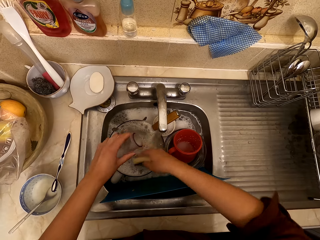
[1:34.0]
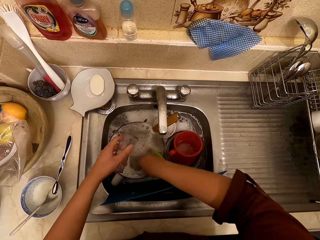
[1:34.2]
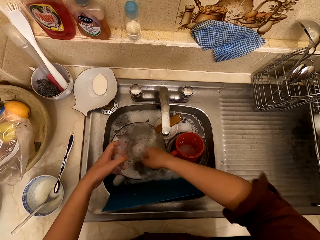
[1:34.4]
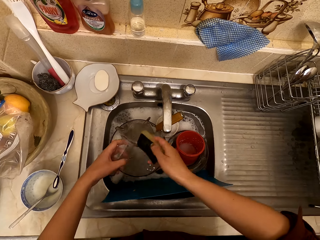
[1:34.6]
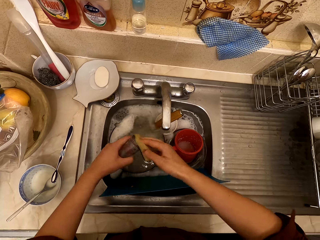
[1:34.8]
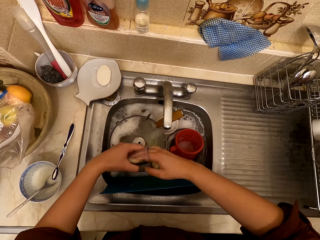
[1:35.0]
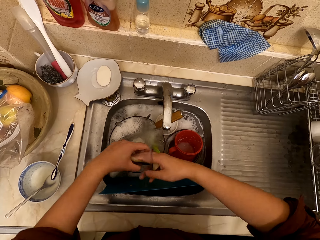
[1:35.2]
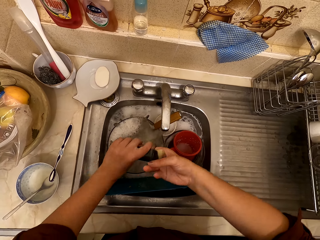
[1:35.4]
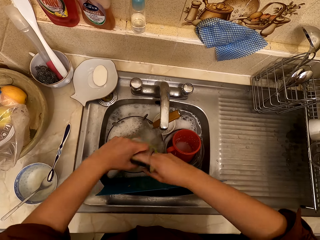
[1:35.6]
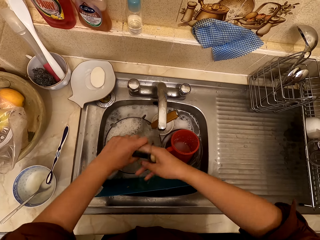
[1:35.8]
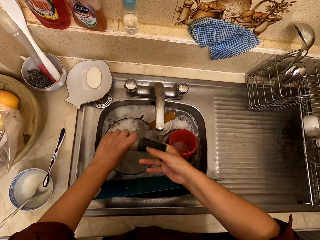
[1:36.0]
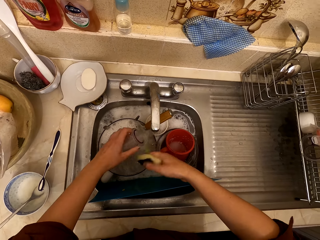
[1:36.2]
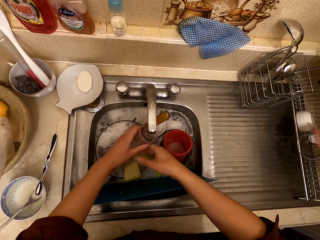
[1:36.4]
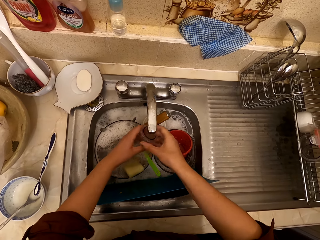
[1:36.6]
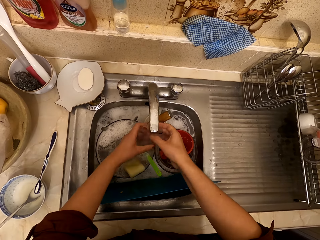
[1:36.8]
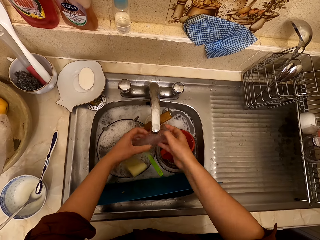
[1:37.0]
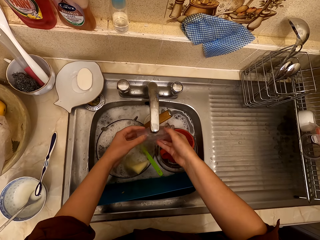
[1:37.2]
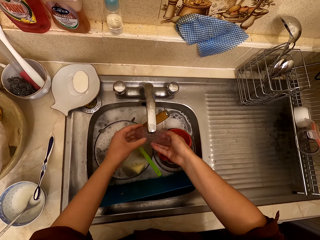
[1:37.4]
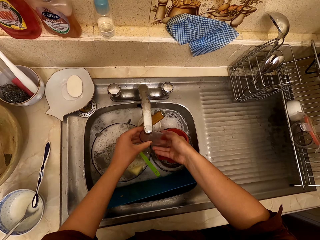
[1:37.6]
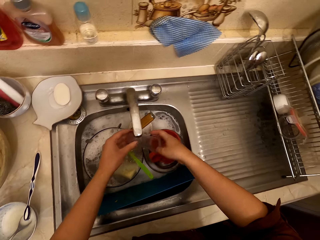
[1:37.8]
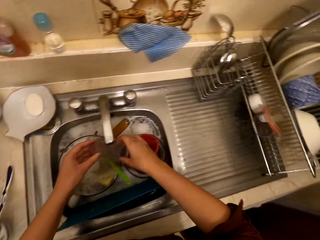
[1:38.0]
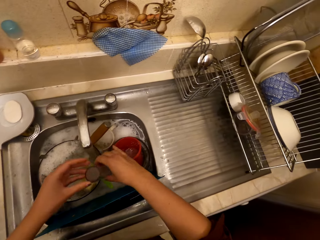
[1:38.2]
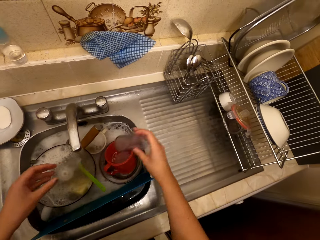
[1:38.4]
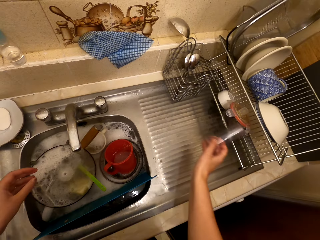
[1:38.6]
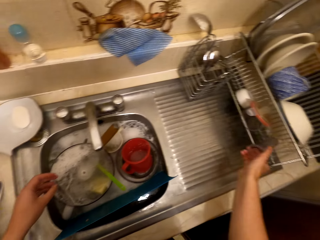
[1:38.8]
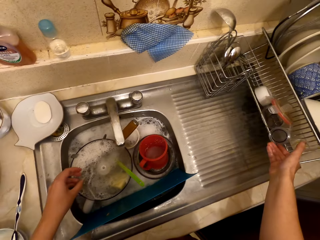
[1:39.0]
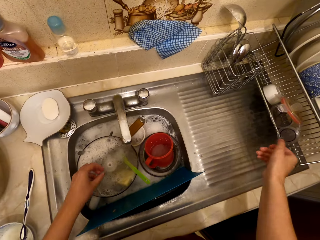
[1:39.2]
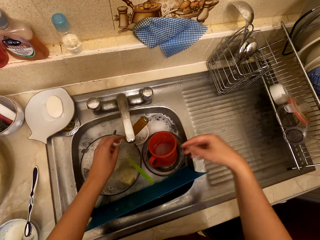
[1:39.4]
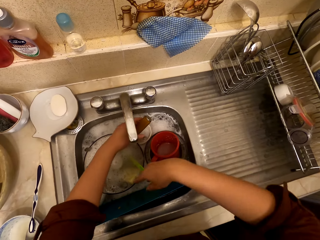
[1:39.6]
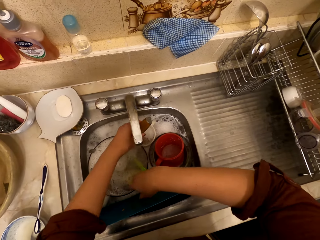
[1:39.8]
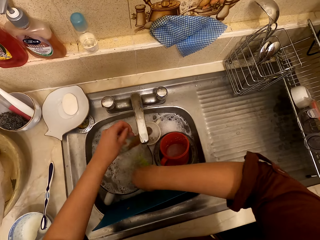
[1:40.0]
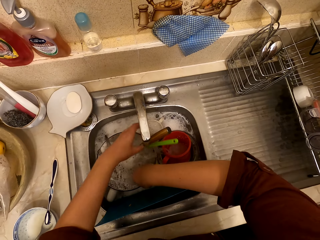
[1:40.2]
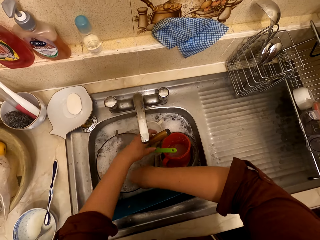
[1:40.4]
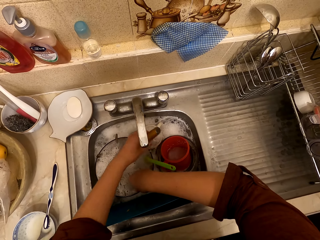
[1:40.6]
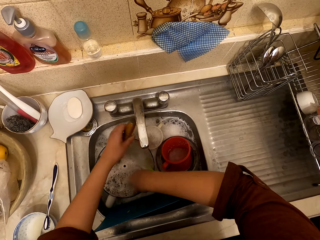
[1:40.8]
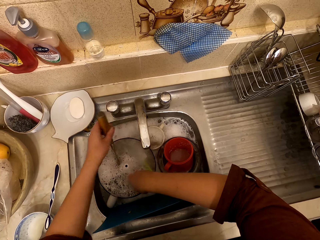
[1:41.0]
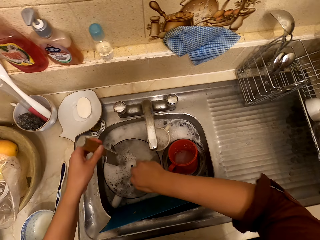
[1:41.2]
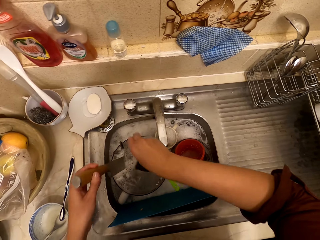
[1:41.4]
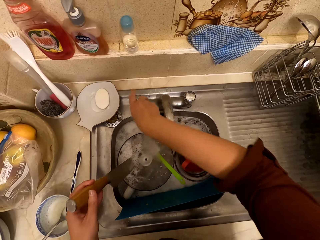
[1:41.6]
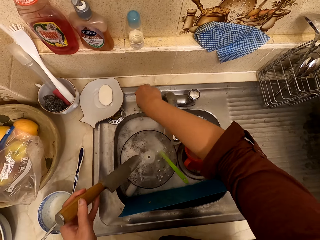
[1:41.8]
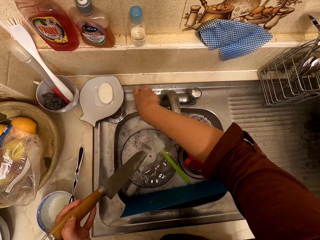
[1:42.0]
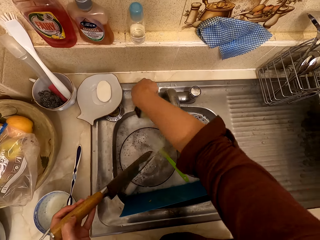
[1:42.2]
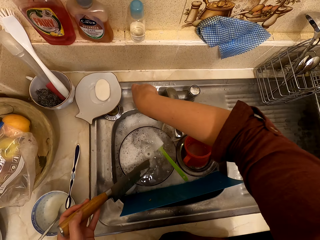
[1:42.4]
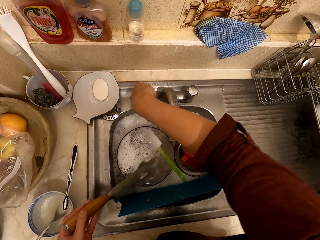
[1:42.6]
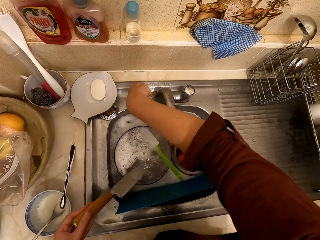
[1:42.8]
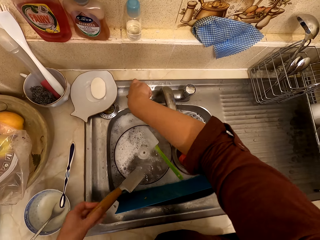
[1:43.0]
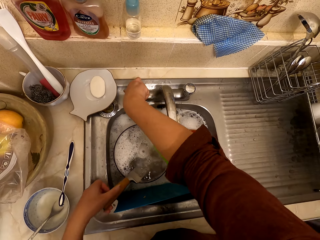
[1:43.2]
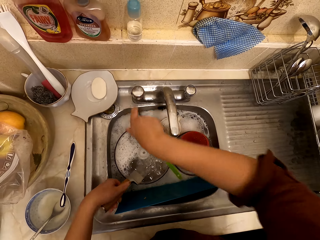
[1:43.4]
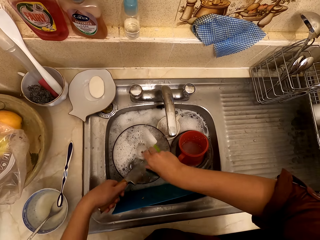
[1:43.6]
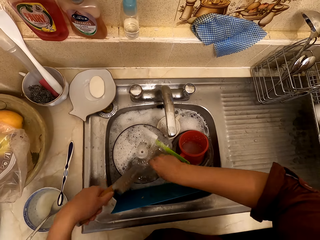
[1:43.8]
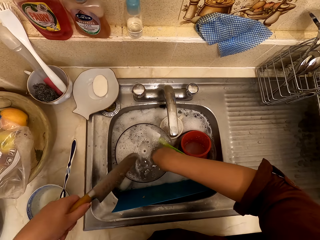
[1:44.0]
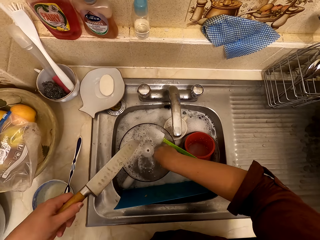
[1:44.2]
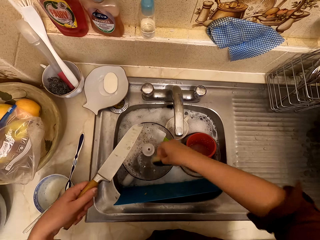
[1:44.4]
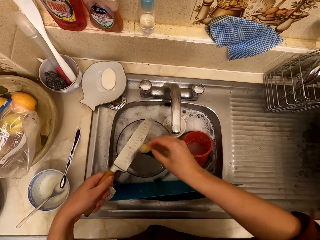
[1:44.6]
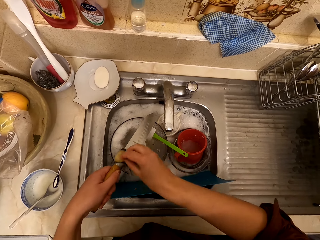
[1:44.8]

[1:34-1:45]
The camera wearer dips the sponge in the water. They wash the glass. They drop the sponge. They rinse the glass. They put the glass on the utensil rack. They pick up the sponge. They hold the knife. They close the tap.

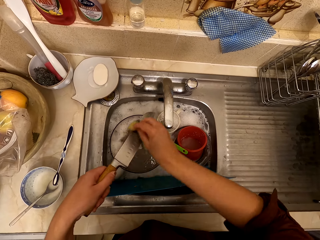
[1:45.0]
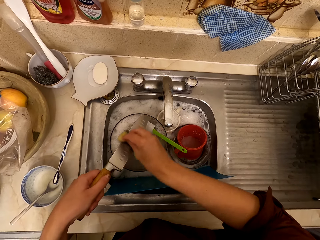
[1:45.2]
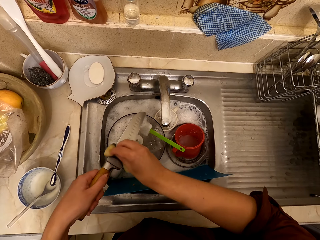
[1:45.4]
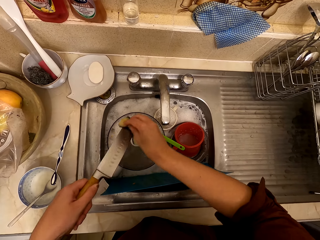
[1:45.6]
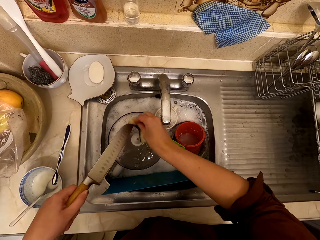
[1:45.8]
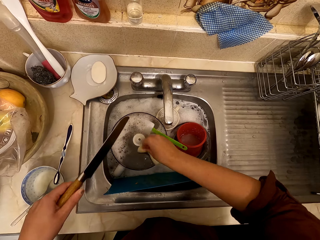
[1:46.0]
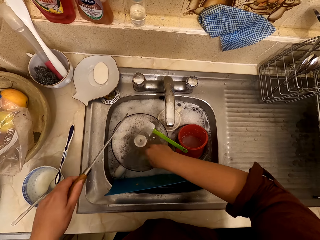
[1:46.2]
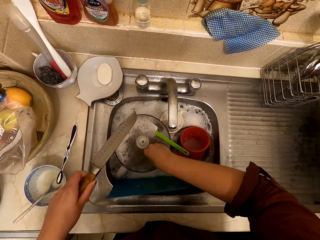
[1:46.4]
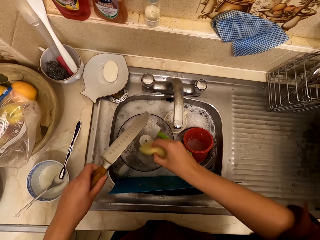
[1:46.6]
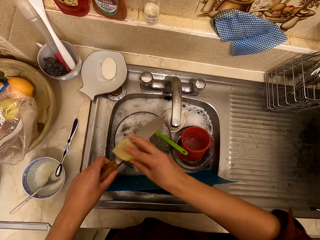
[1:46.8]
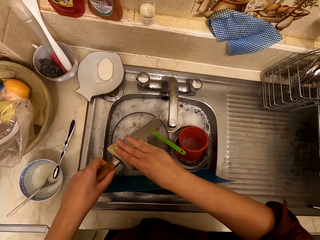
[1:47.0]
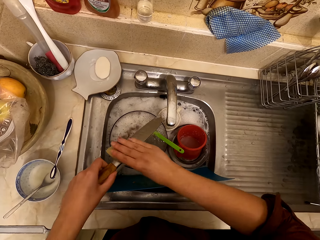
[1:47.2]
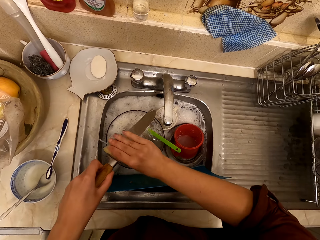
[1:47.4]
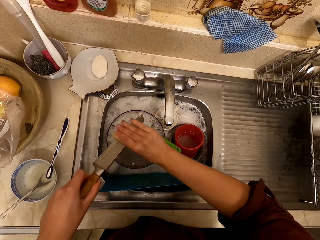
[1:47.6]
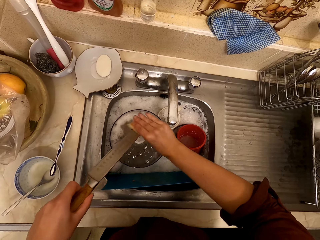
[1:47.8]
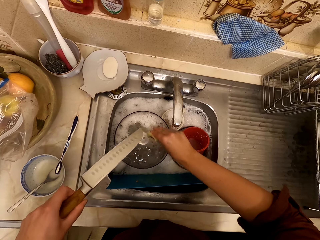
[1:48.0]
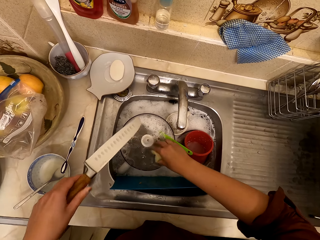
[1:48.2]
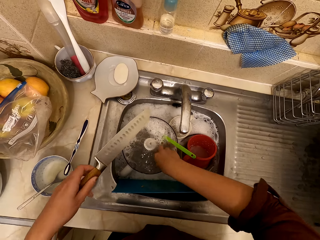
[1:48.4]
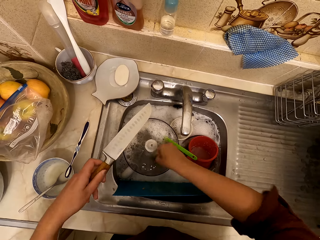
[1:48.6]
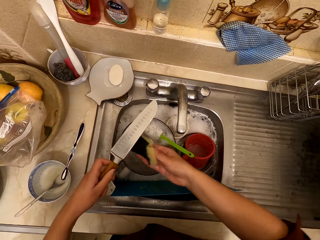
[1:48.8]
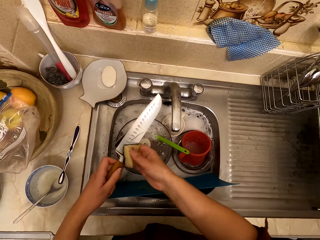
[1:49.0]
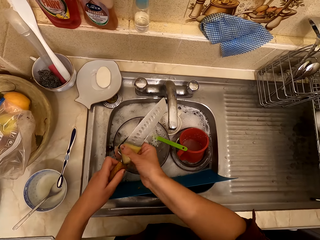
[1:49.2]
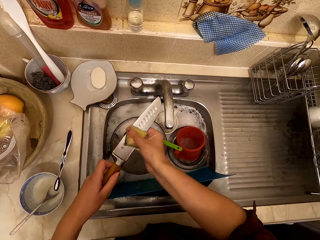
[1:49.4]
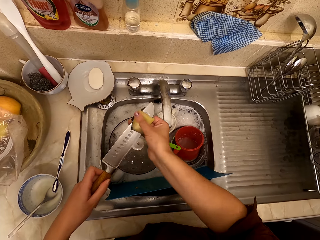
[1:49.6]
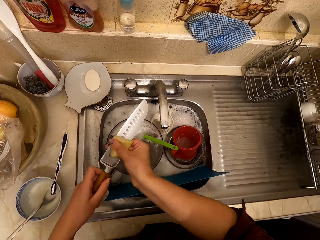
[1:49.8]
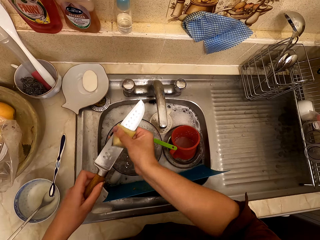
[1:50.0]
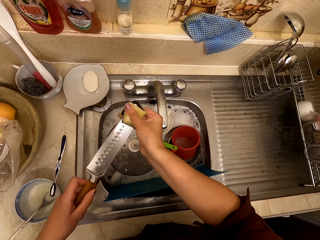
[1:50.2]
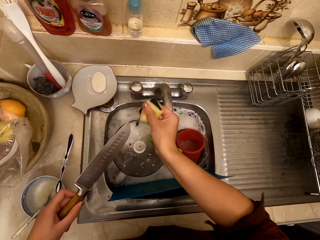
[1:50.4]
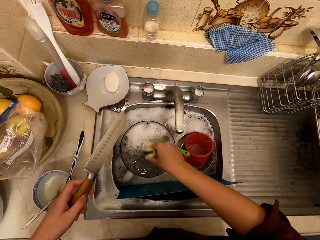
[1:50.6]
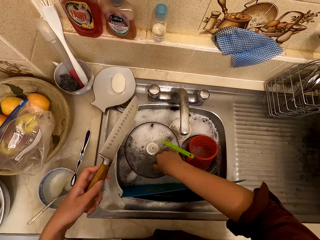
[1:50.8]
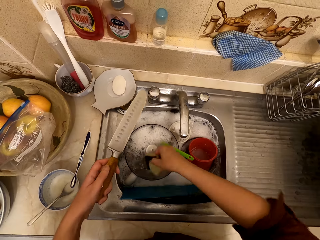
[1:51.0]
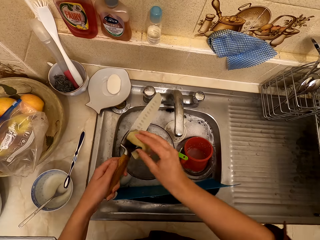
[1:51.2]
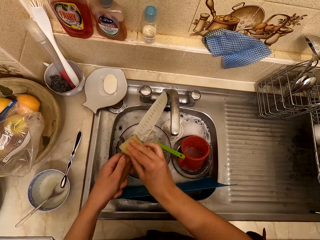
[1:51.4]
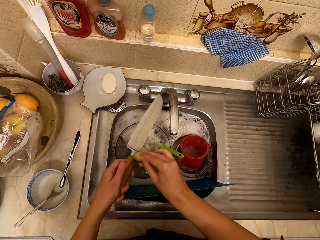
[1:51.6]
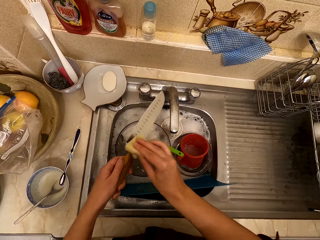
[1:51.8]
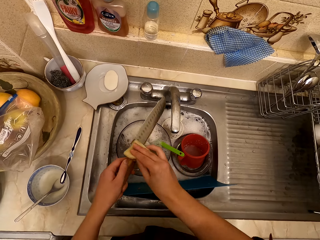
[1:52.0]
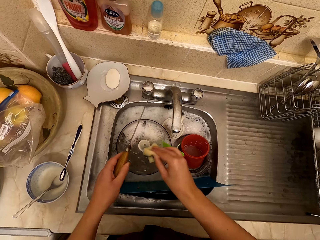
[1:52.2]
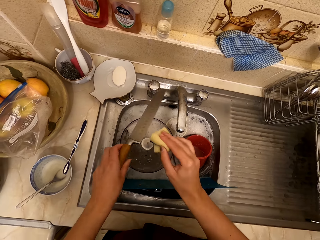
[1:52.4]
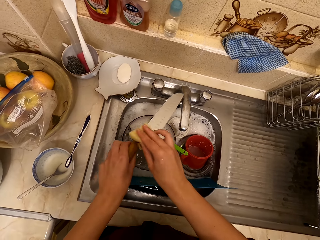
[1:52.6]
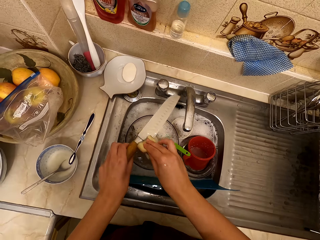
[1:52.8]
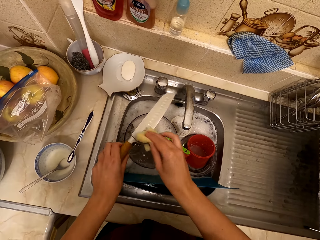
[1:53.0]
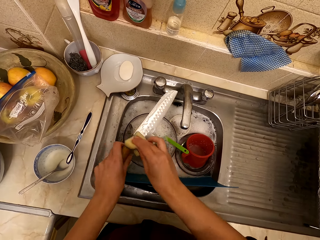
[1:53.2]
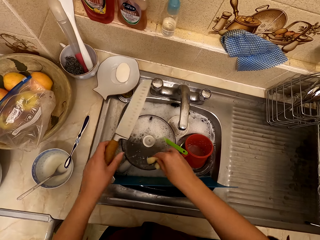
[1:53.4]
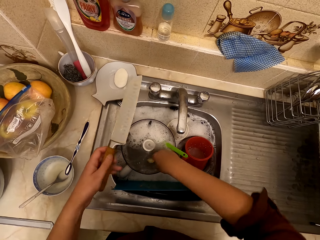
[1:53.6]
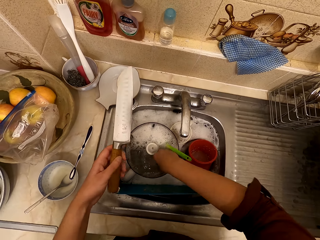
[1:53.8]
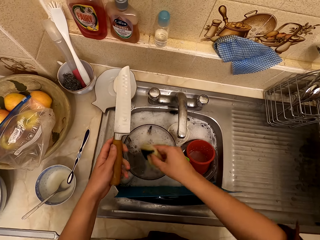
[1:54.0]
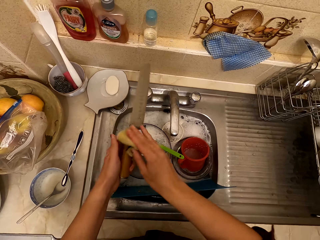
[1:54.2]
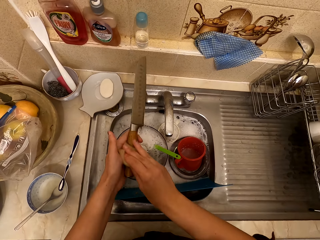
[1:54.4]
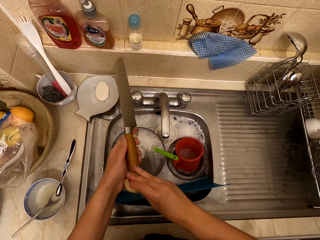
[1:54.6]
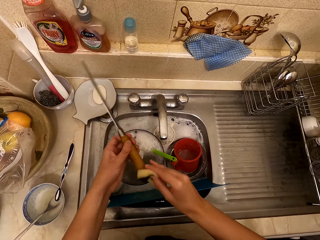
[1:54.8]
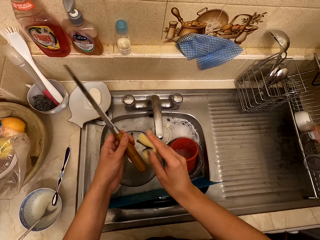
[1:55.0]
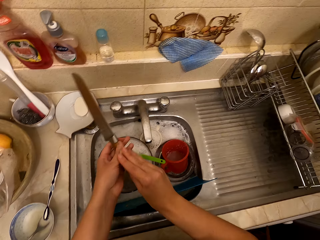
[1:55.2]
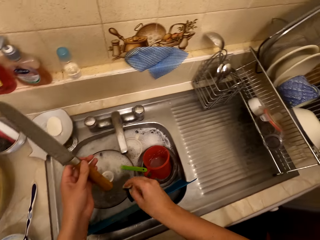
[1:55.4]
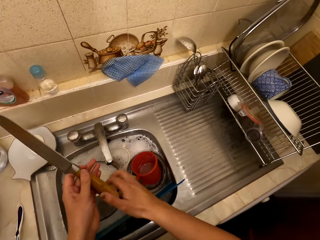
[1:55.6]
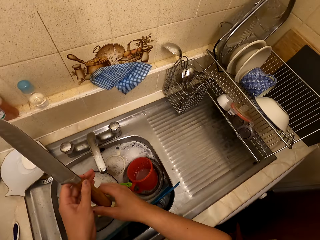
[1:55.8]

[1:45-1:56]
The camera wearer washes the knife with the scouring pad. They dip the sponge in the water. They wash the knife. They dip the sponge in the water. They wash the knife. They dip the sponge in the water. They wash the knife. They dip the sponge in the water. They wash the knife.
